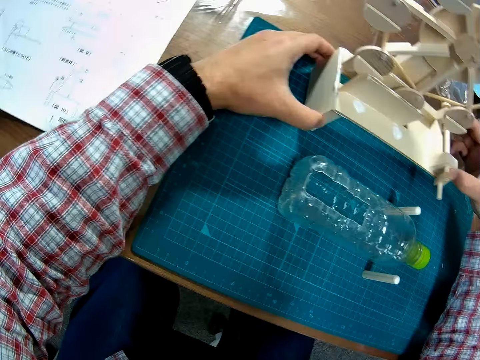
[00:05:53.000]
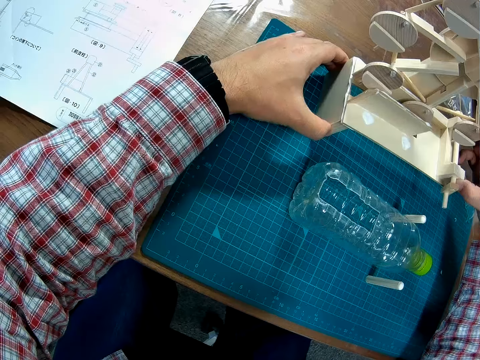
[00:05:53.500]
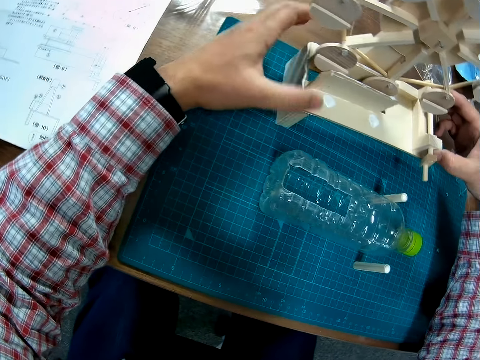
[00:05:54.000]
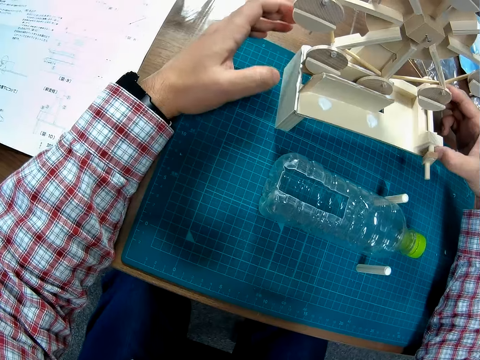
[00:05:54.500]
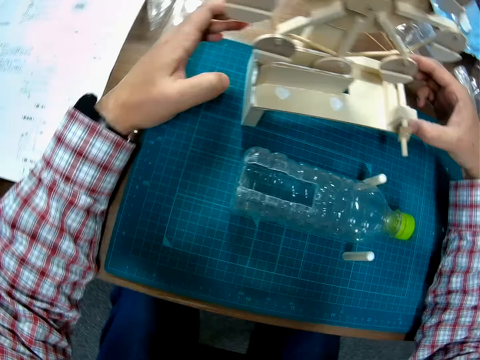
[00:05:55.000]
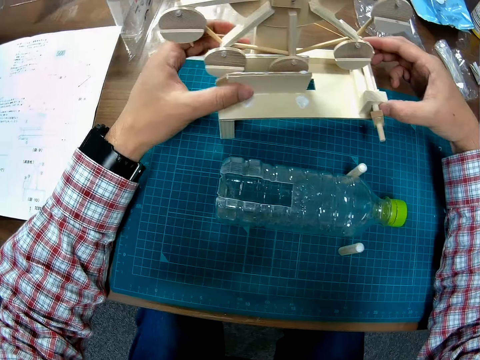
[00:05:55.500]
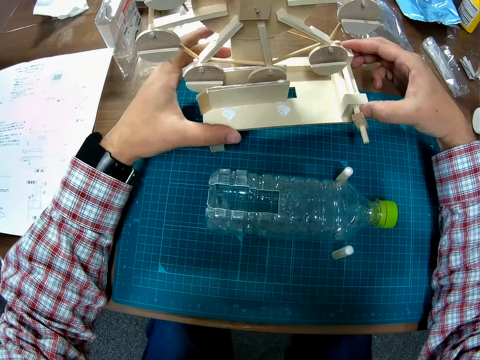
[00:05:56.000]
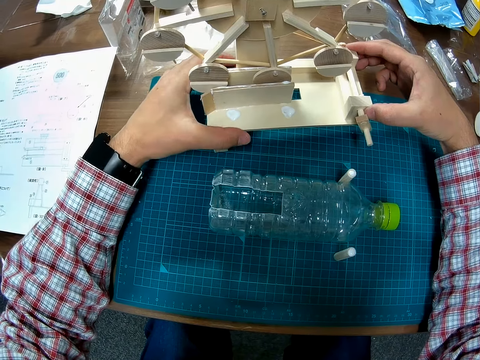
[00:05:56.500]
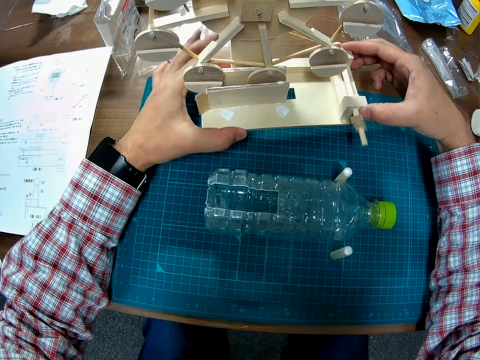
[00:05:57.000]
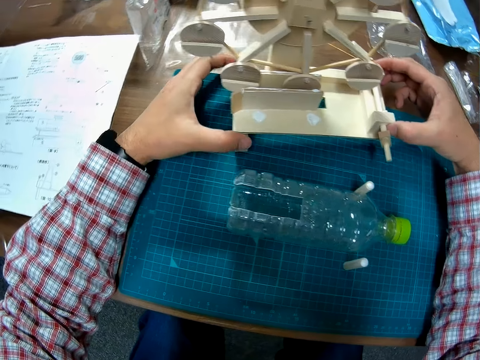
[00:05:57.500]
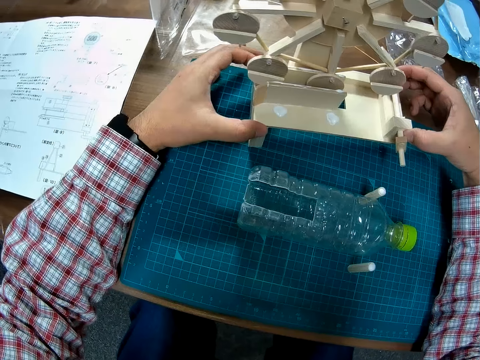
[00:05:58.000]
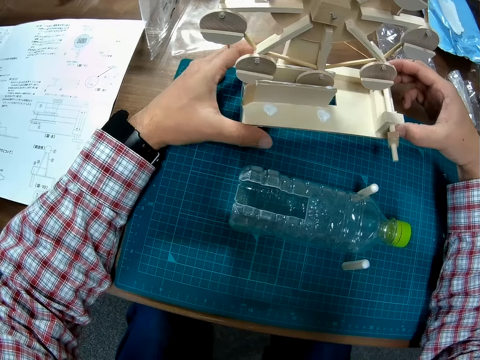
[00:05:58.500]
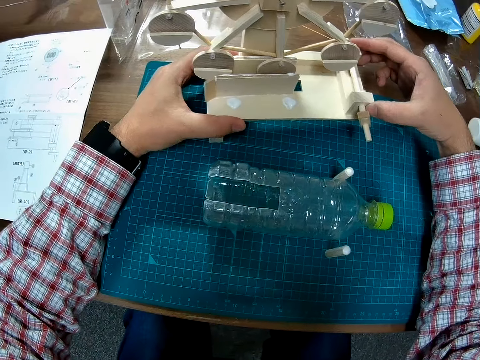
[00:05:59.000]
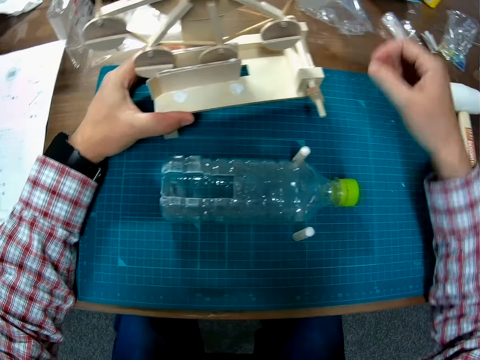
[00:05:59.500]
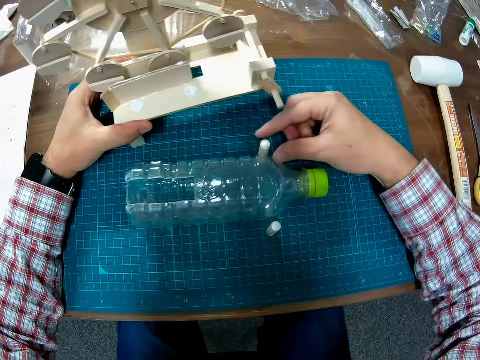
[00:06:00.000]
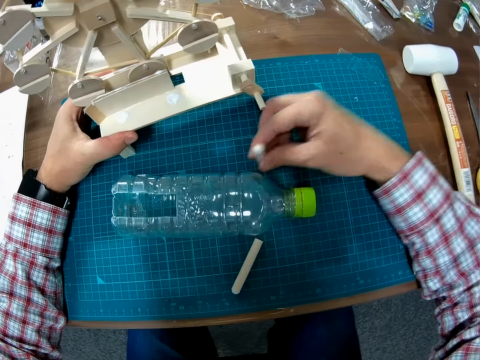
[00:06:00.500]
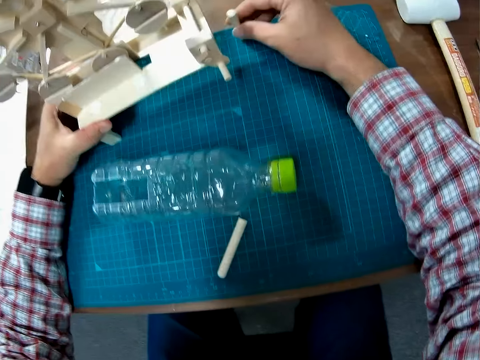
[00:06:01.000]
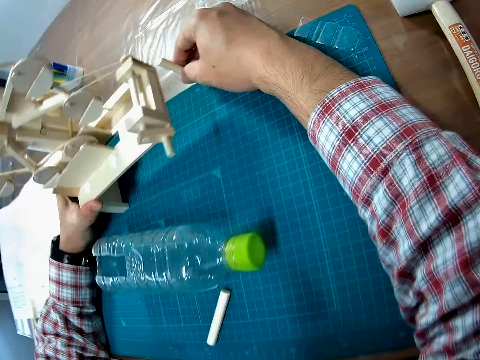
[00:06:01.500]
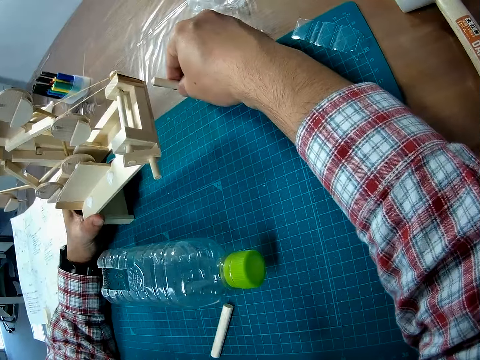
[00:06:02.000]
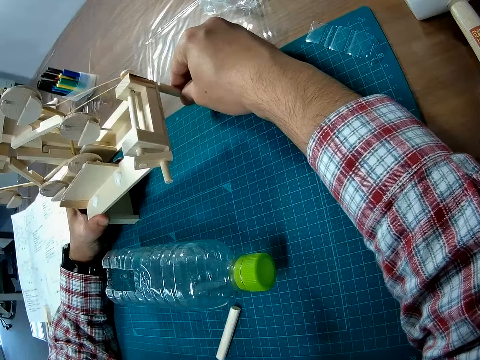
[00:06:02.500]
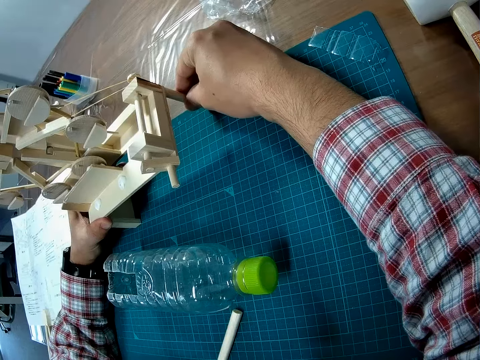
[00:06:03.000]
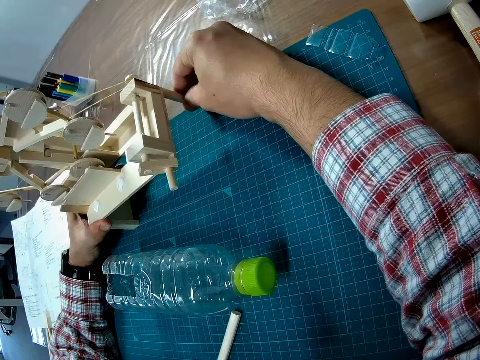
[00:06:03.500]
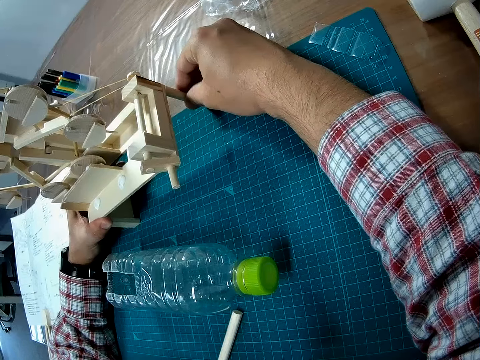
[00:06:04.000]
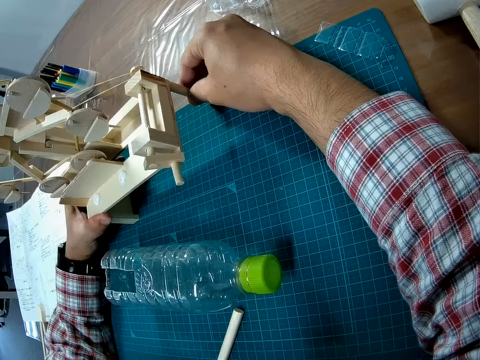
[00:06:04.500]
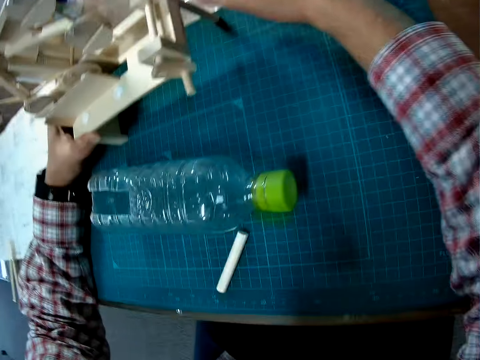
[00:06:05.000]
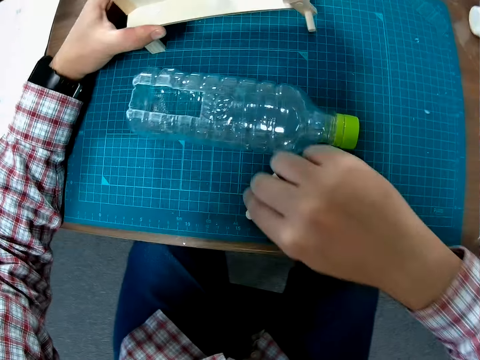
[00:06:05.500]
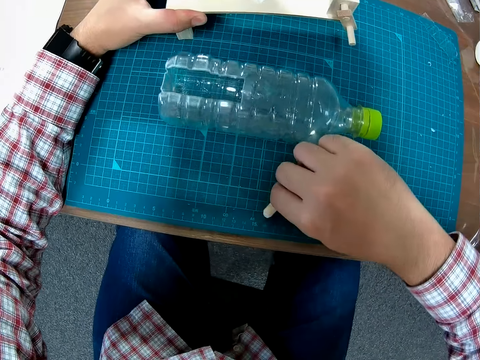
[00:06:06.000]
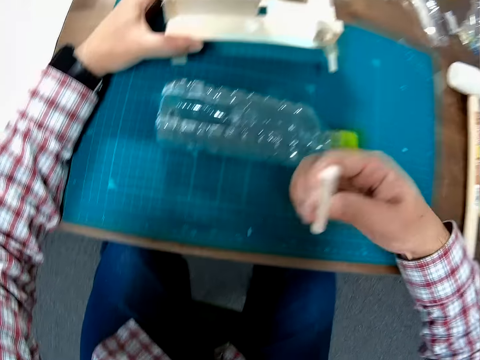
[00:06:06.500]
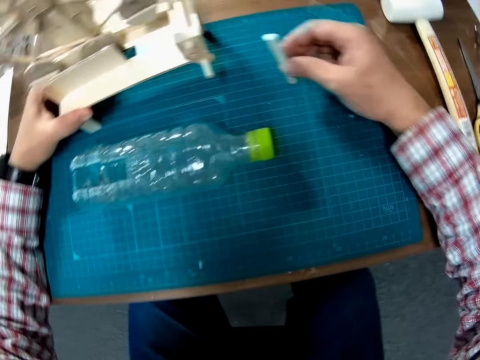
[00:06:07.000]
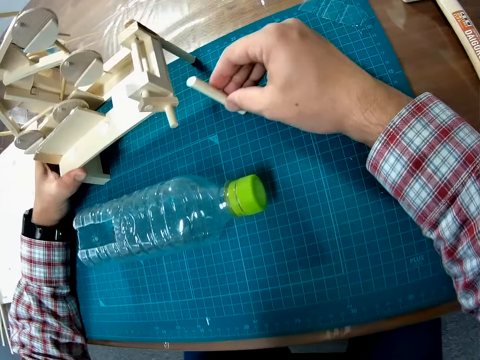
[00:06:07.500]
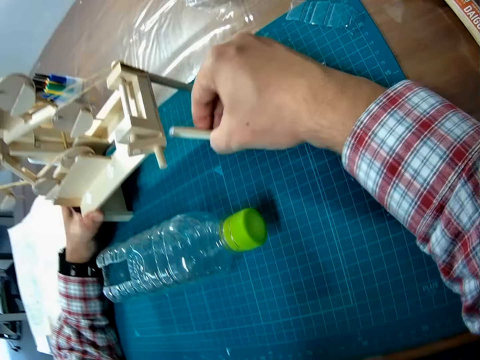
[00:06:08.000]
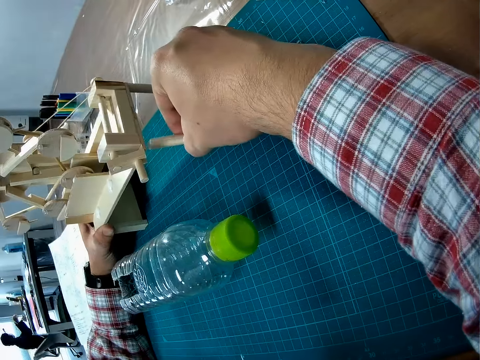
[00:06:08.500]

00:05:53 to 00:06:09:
The camera wearer drops the assembled piece on the cutting mat. They pick up a wooden piece on the cutting mat. They attach the piece to the assembled piece. They pick up a piece on the cutting mat.

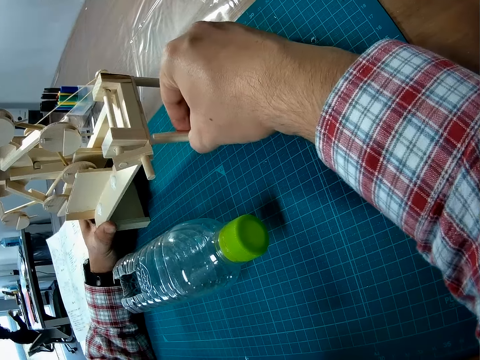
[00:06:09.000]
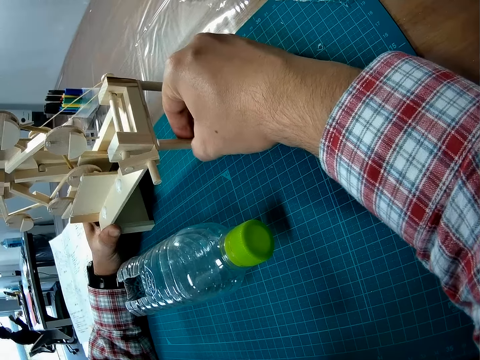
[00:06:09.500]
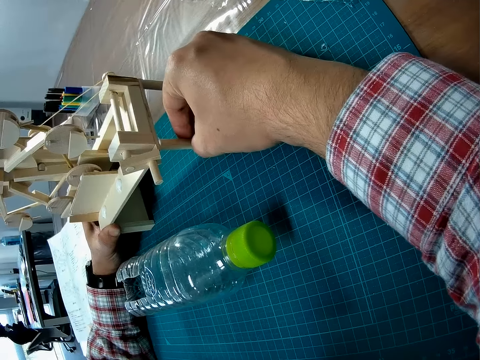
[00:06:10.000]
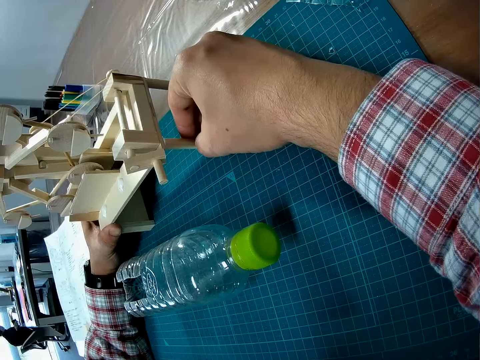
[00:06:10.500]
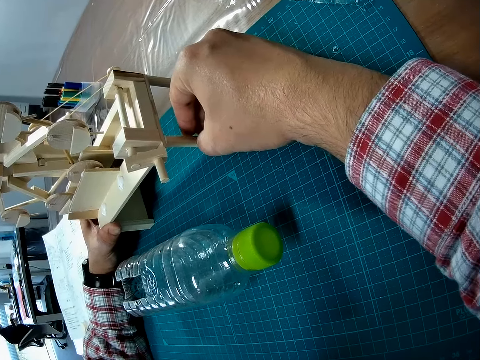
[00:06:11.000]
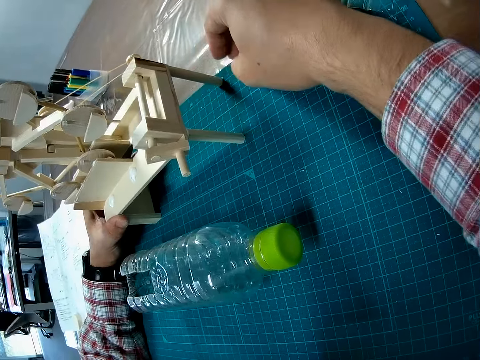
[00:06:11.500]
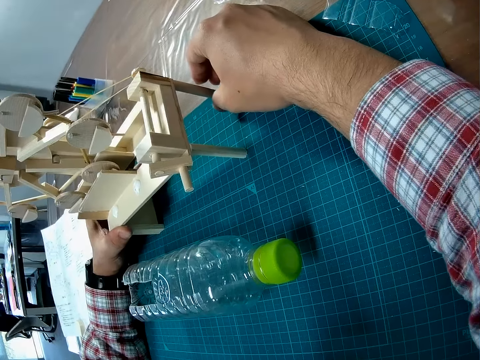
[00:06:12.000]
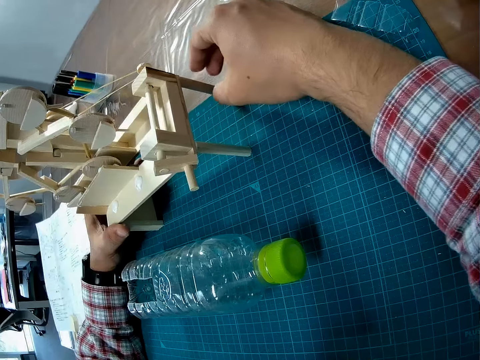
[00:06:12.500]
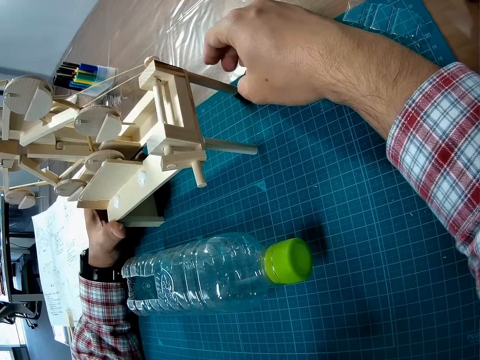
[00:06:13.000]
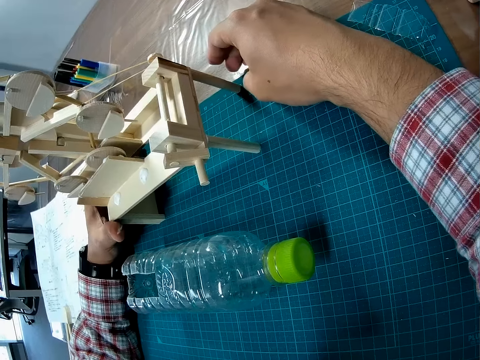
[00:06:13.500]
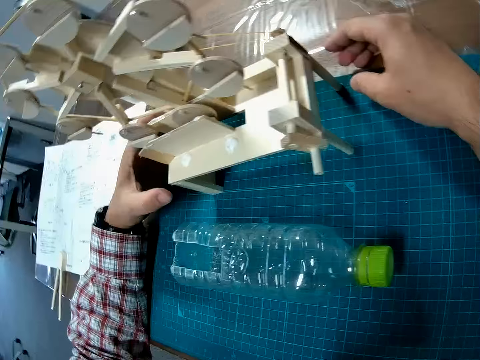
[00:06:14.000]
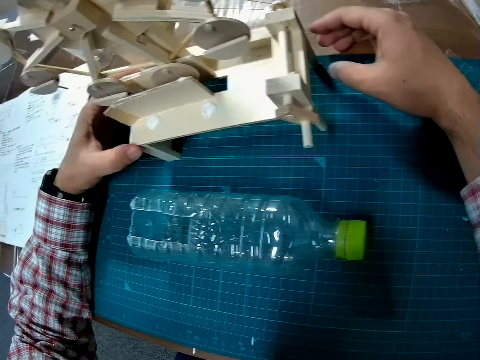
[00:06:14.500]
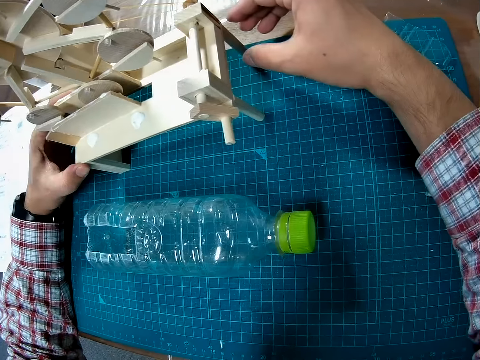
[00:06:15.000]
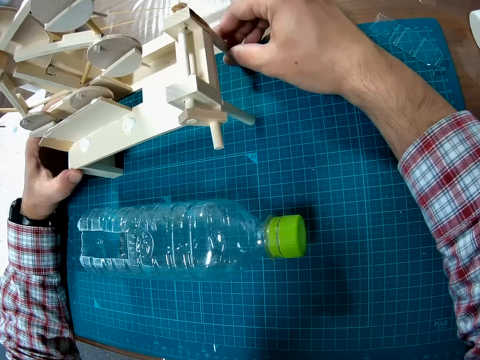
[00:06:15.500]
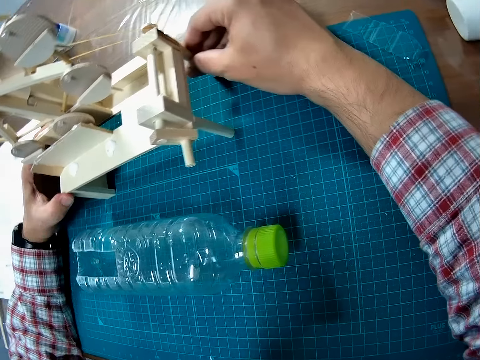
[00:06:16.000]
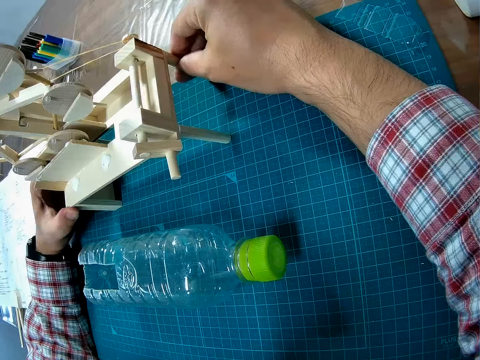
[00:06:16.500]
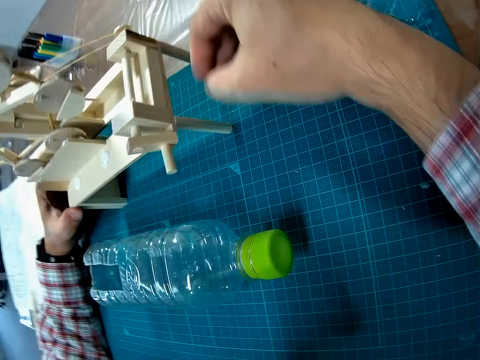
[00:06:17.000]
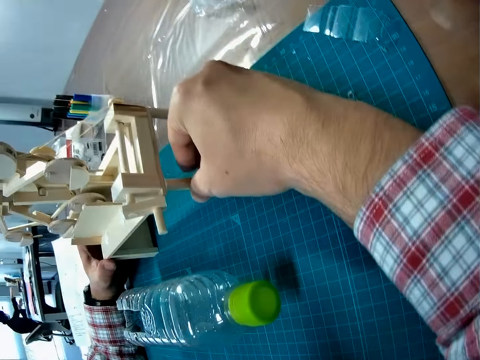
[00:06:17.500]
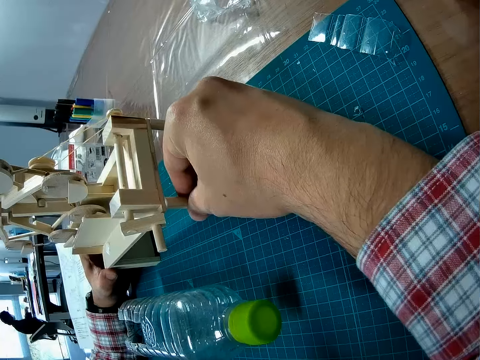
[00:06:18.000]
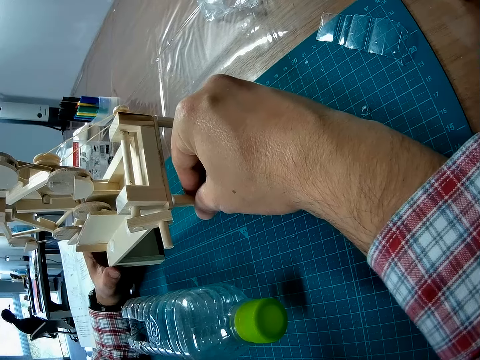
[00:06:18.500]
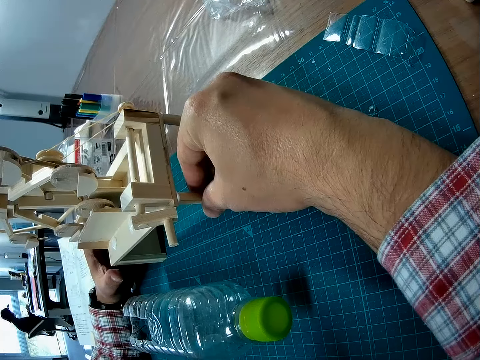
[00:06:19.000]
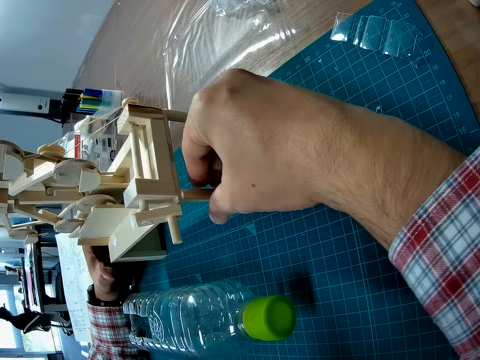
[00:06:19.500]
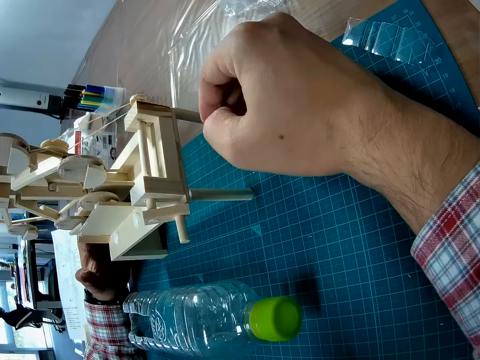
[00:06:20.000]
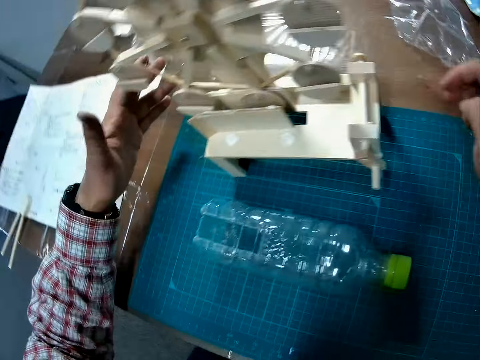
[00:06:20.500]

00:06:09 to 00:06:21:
The camera wearer attaches the piece to the assembled piece. They steady the assembled pieces.
